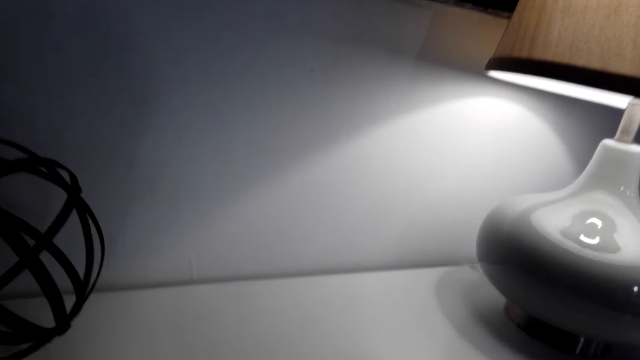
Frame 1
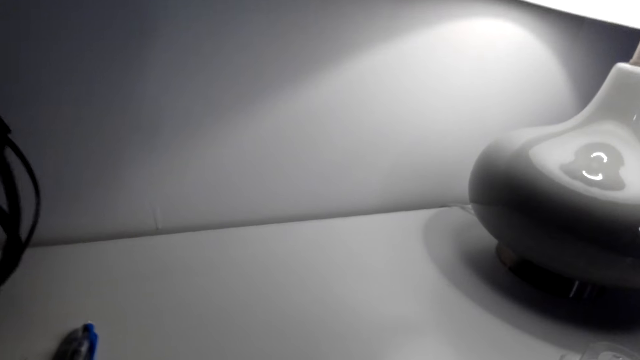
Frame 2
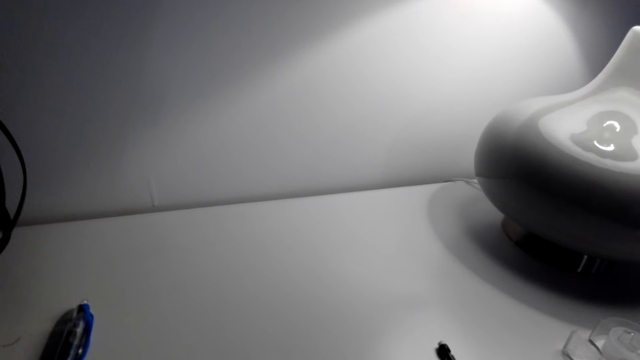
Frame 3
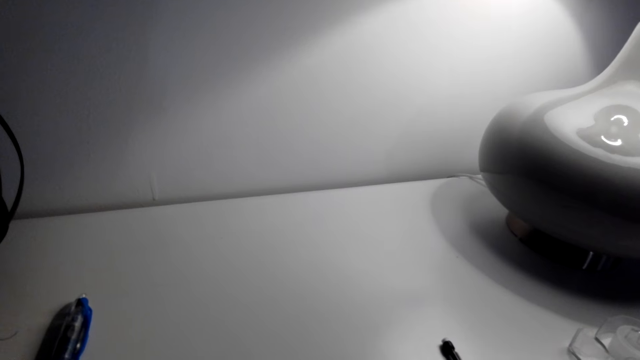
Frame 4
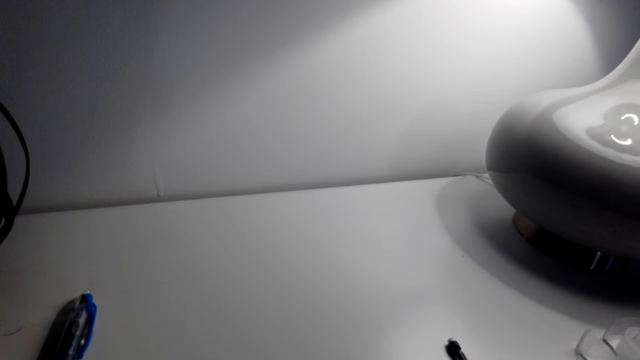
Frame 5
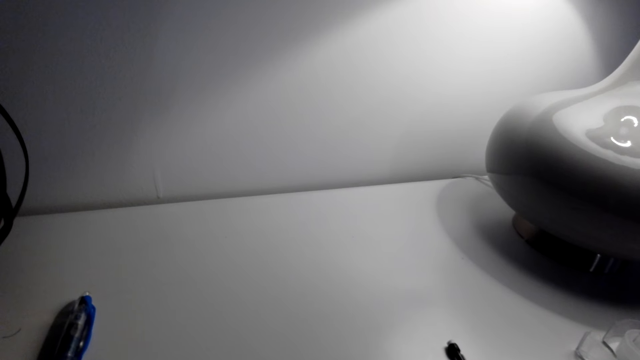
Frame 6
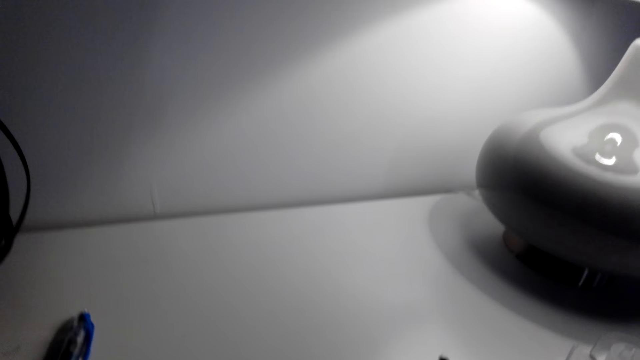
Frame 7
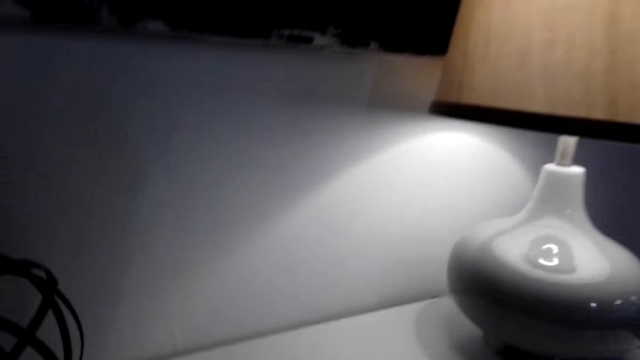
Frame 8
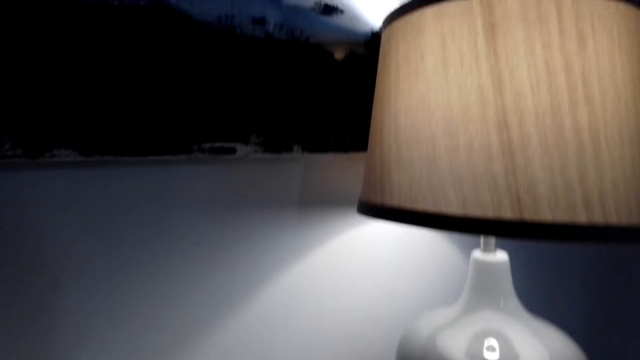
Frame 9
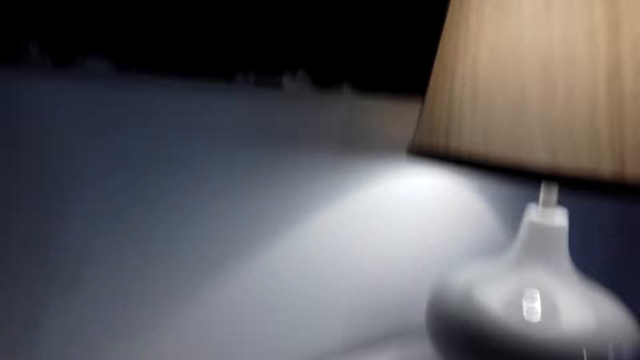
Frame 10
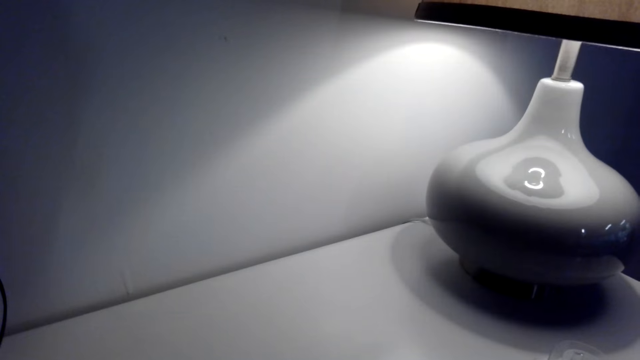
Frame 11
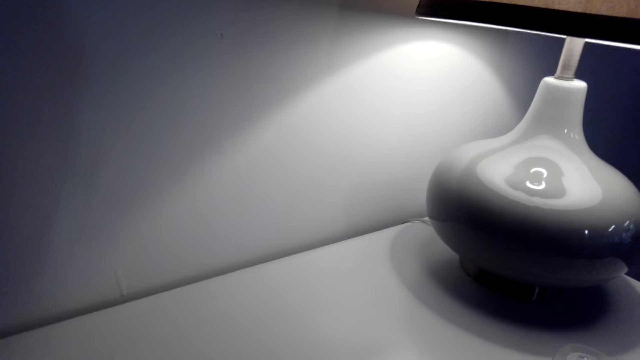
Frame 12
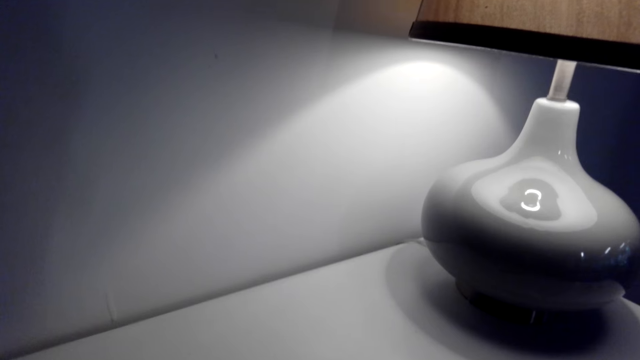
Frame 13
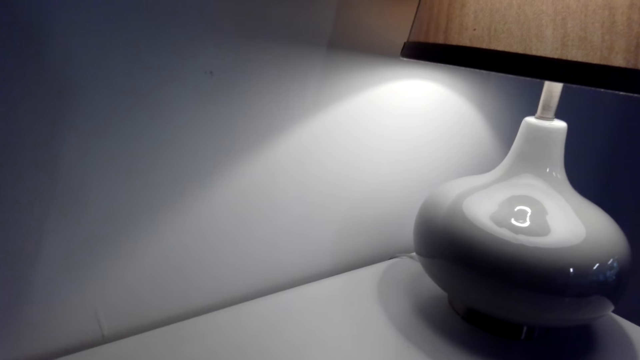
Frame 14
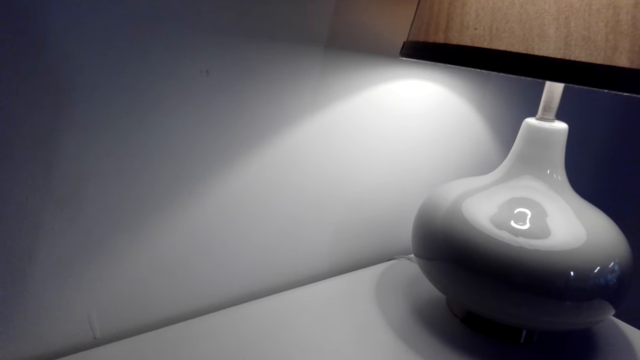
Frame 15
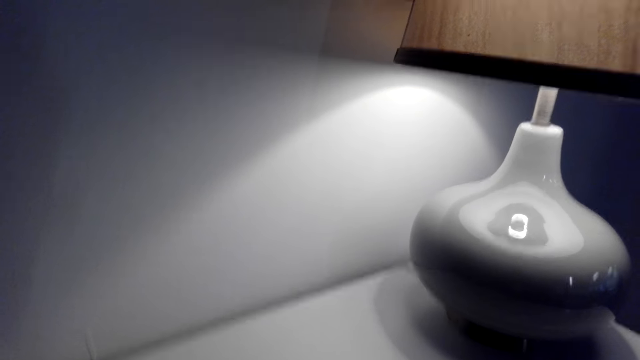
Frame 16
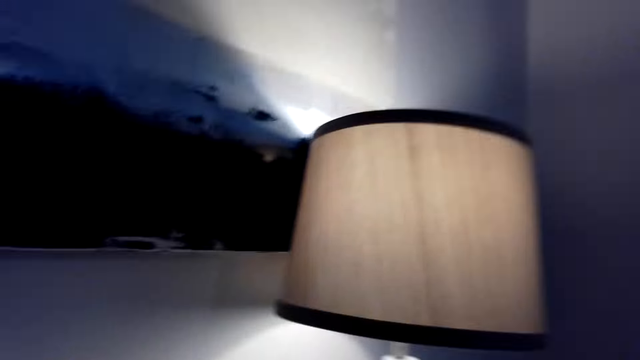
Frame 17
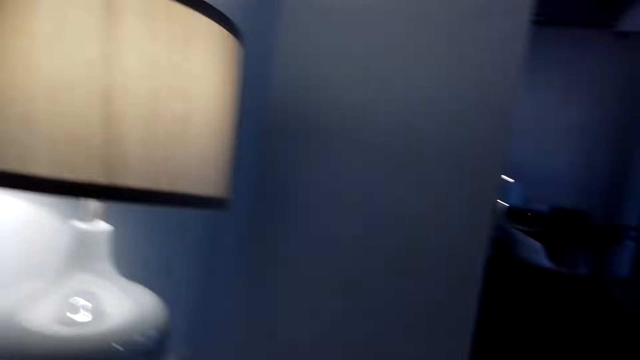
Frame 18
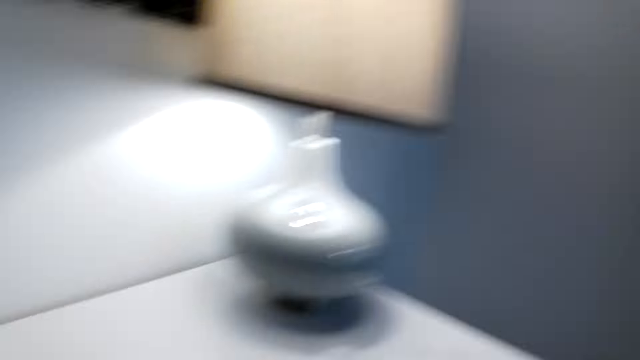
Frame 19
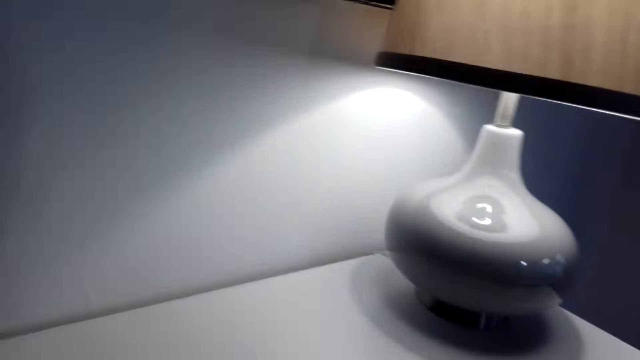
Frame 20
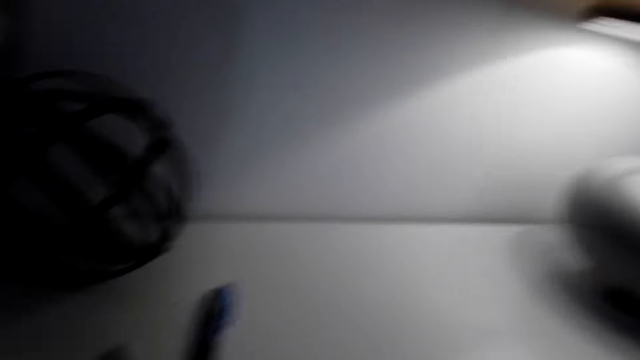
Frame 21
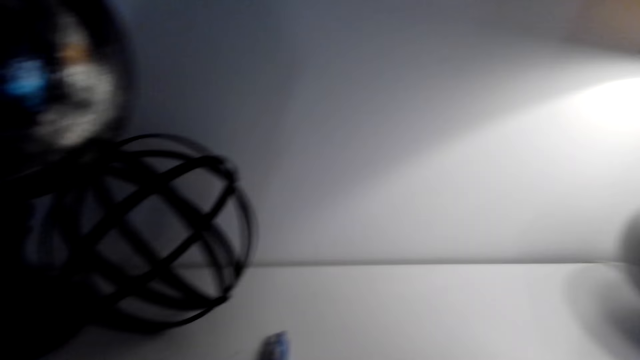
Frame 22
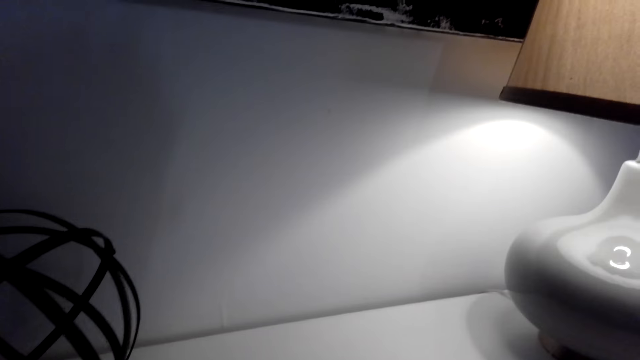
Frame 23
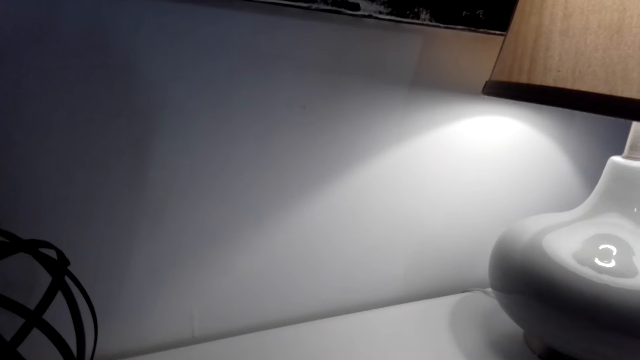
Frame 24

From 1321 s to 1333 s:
The camera wearer draws a structure of a house.

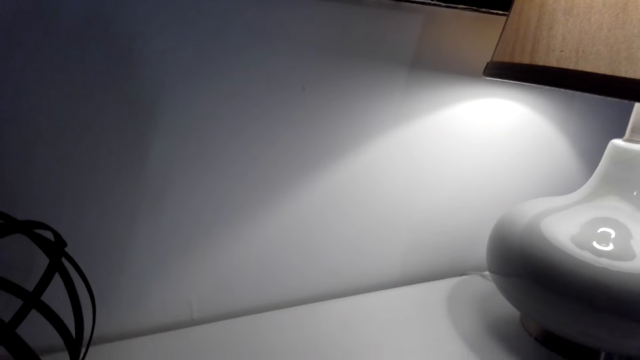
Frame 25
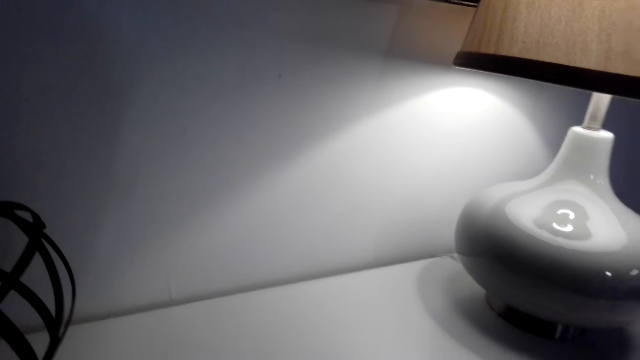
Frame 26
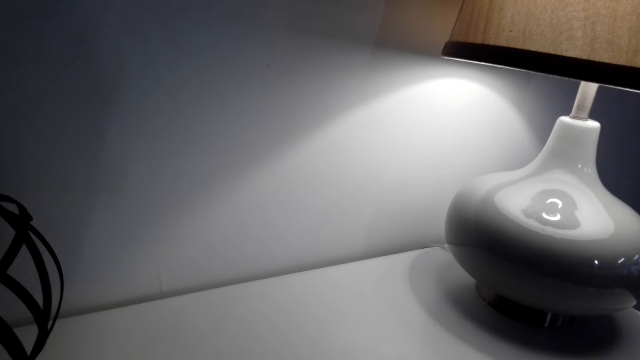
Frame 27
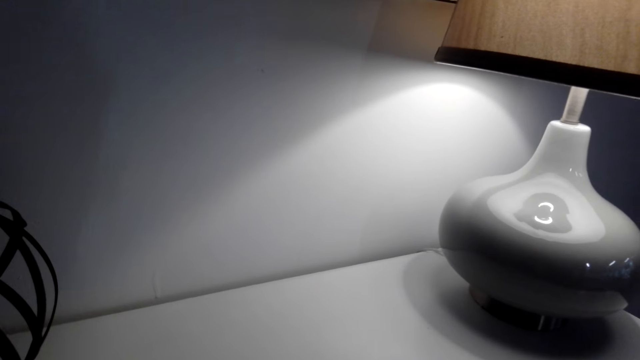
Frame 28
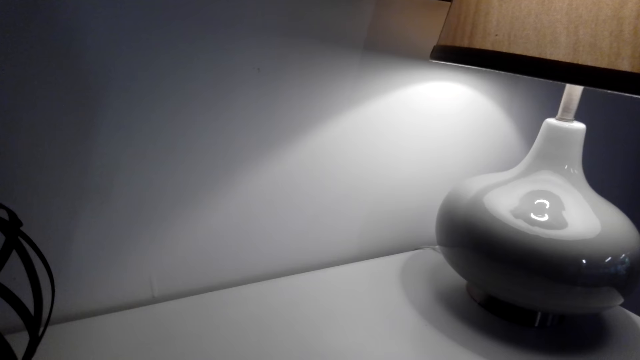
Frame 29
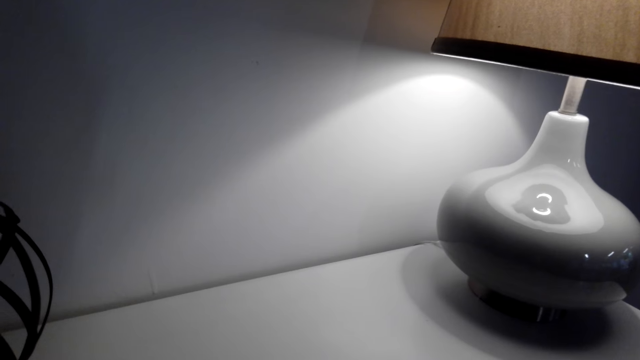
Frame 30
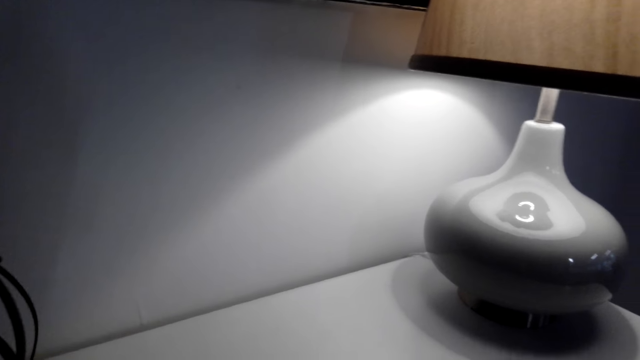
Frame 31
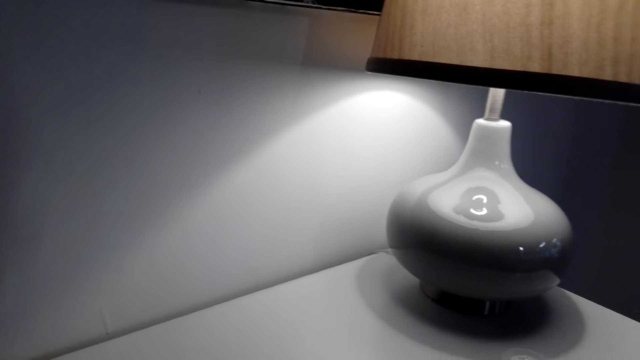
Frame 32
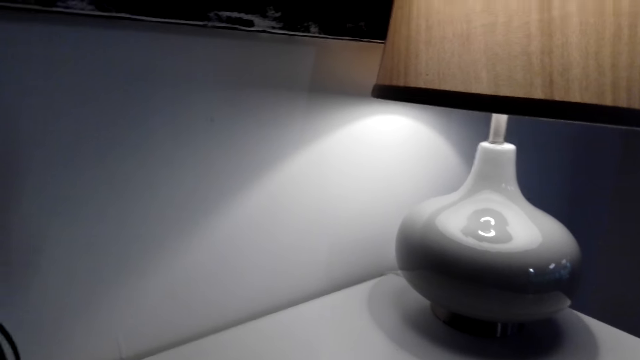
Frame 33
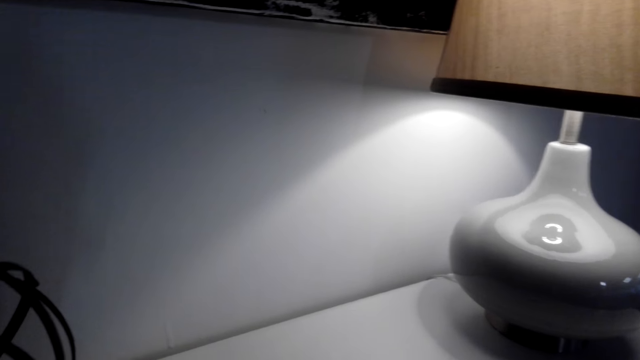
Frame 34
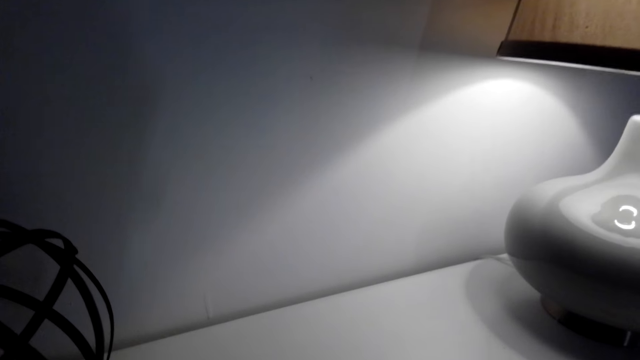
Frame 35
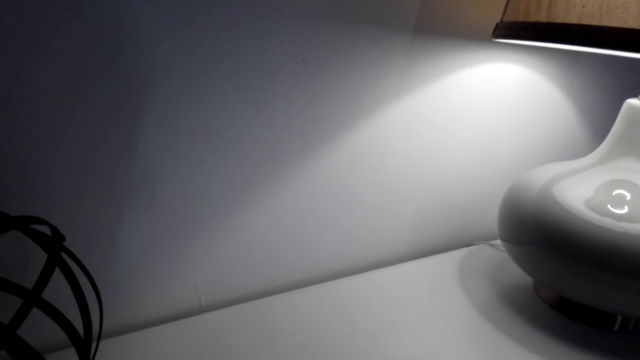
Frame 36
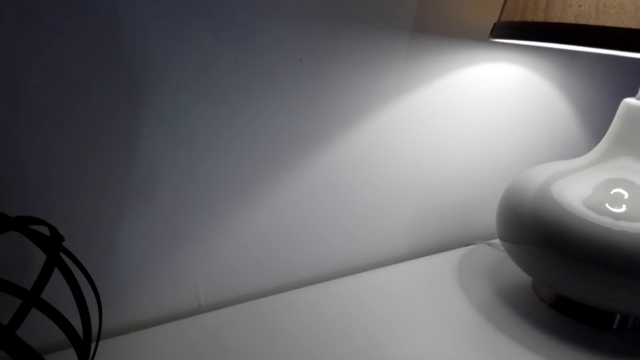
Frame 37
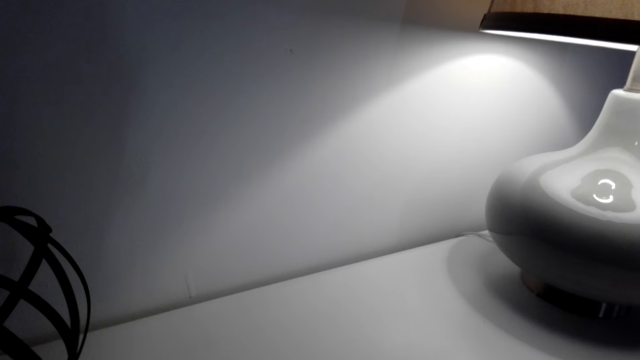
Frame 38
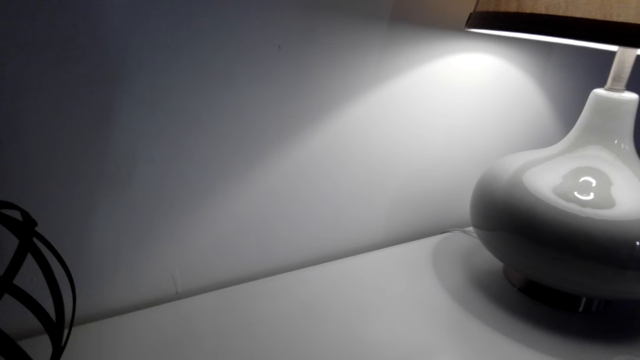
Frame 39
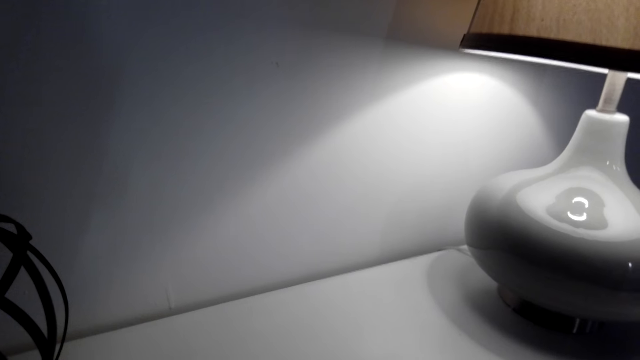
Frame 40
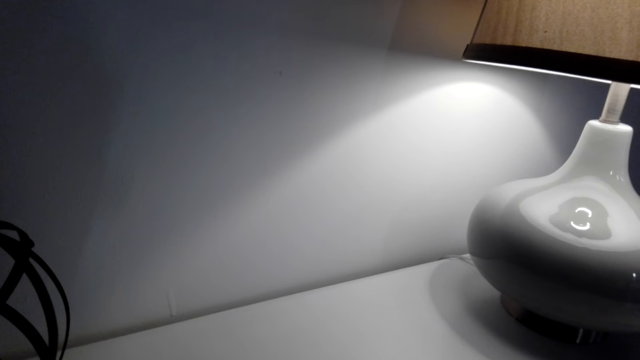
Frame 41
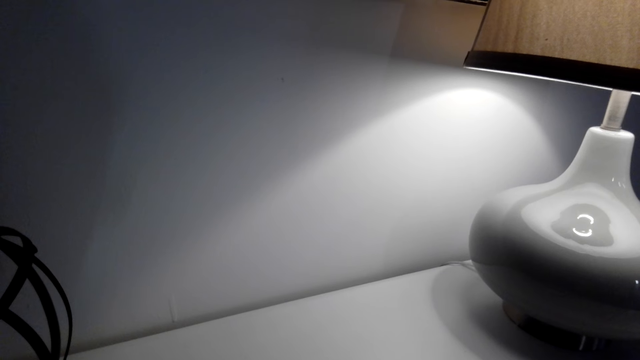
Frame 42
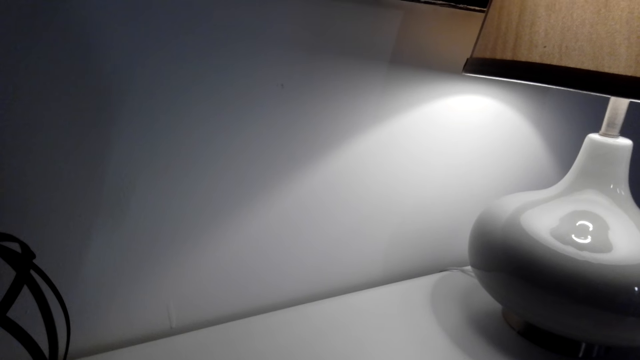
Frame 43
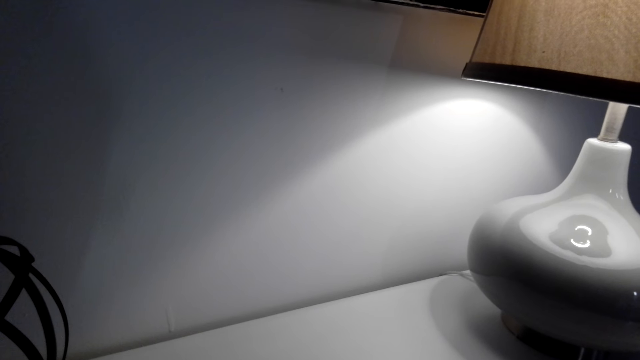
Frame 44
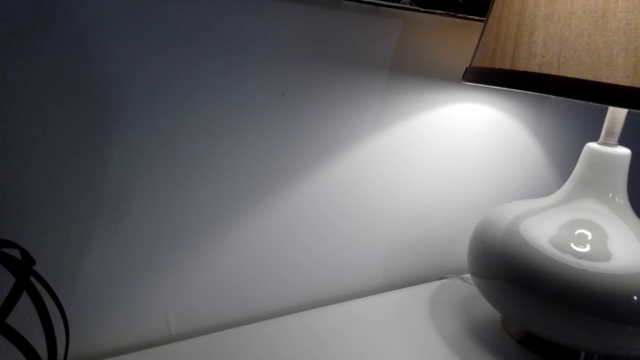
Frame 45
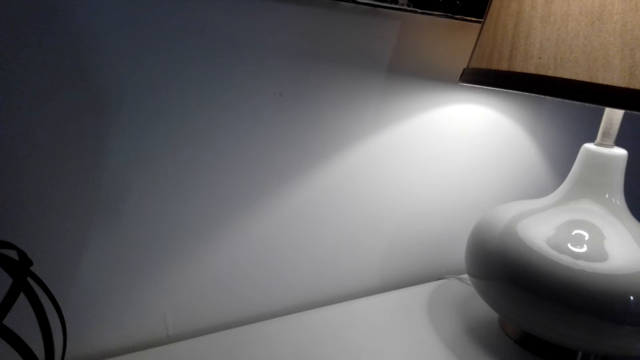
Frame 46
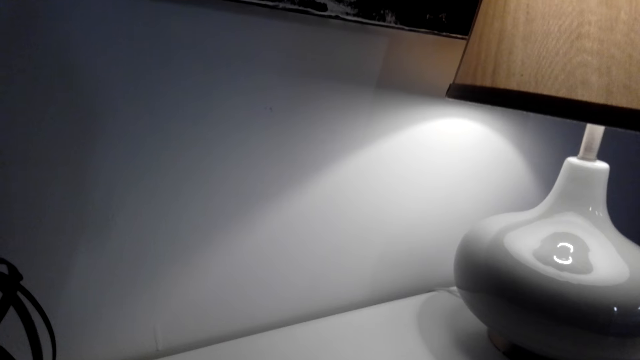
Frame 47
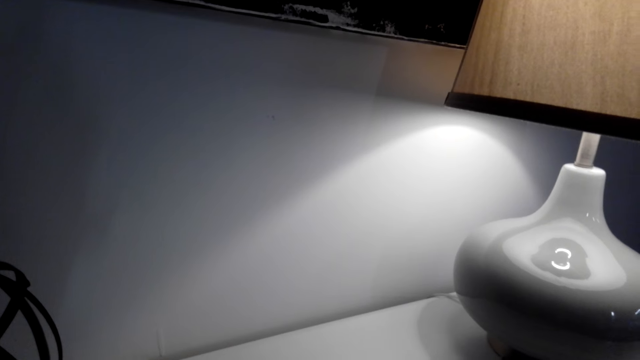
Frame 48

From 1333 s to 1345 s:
The camera wearer looks around.
